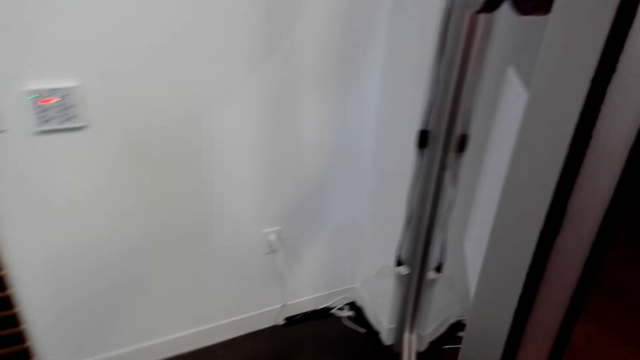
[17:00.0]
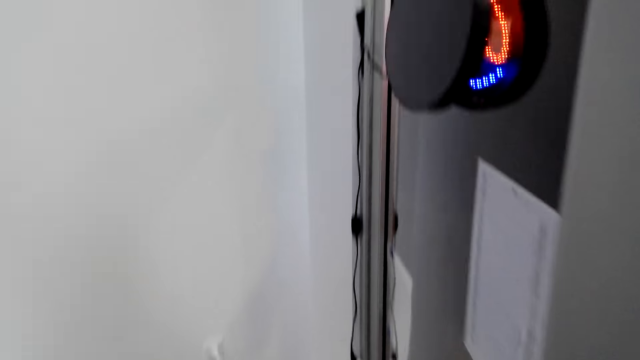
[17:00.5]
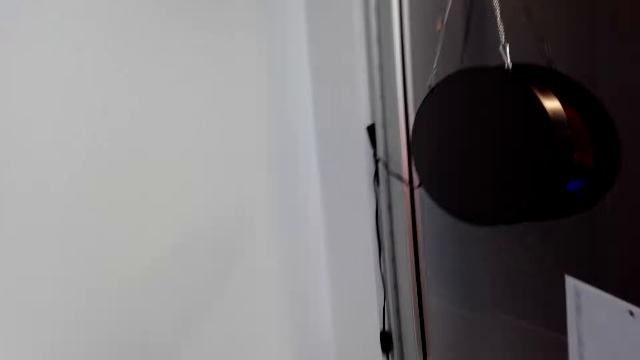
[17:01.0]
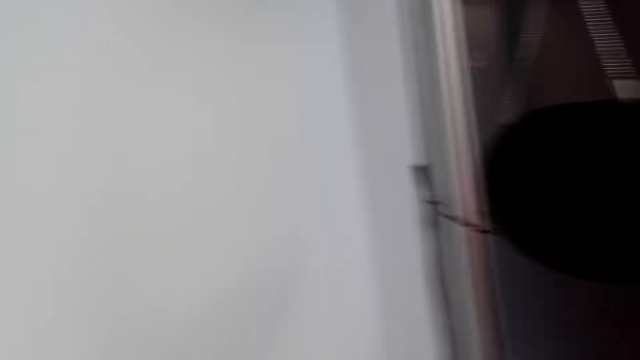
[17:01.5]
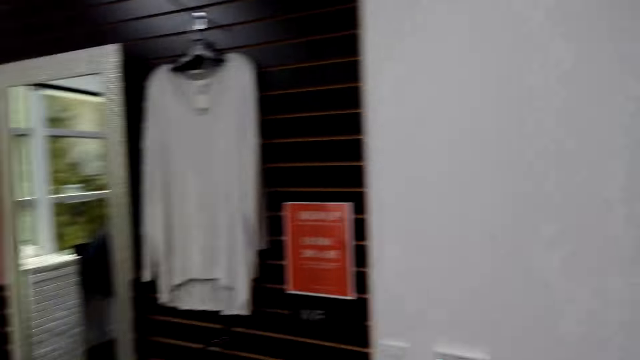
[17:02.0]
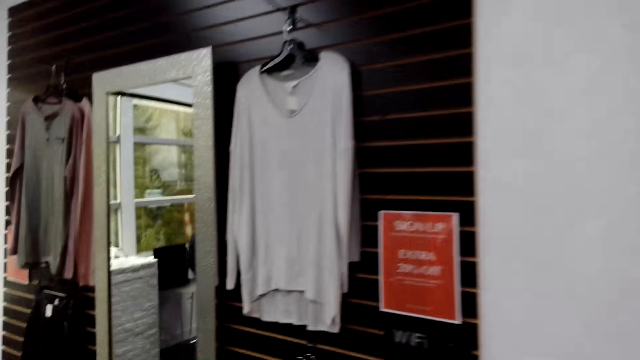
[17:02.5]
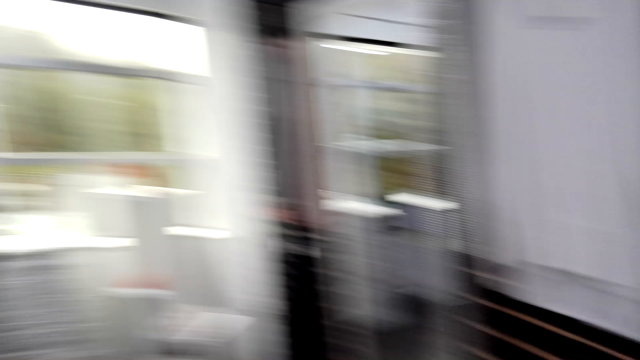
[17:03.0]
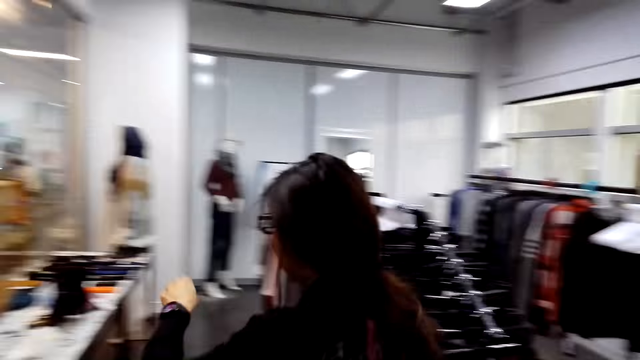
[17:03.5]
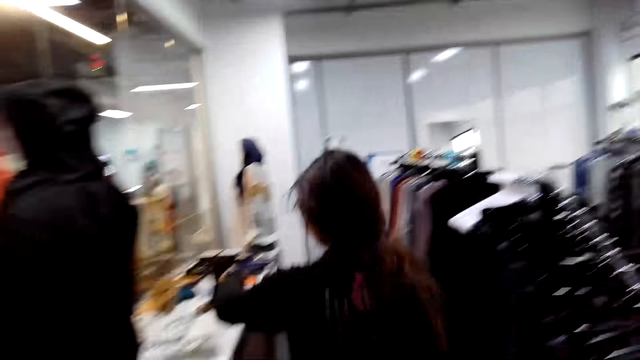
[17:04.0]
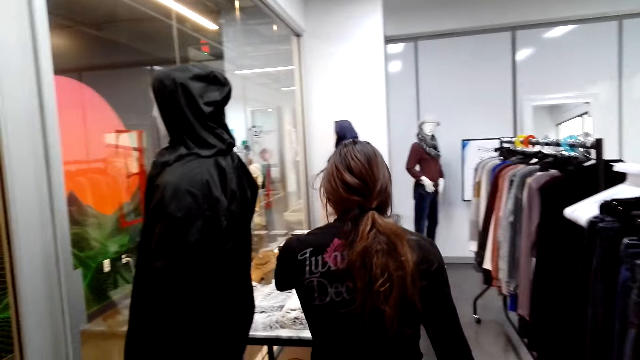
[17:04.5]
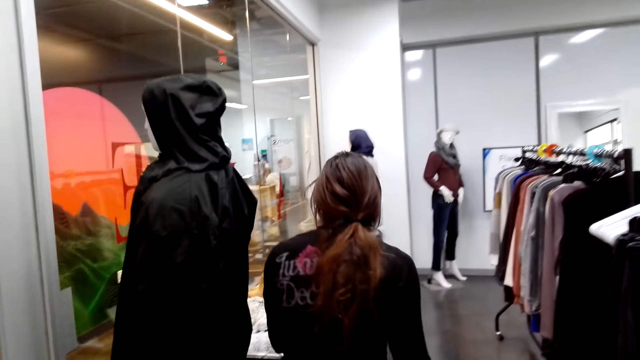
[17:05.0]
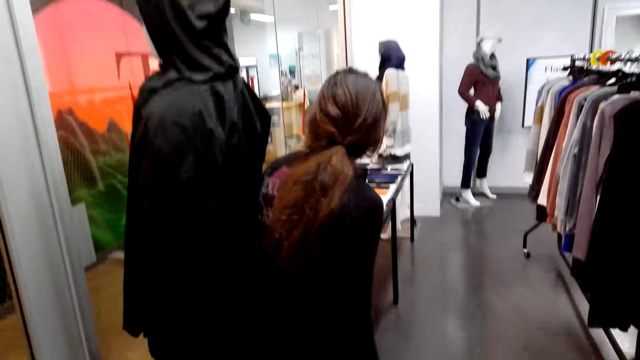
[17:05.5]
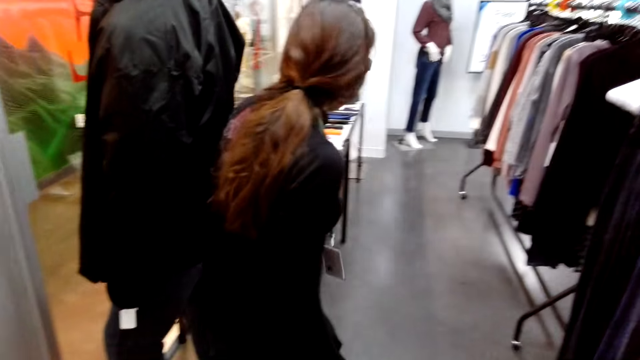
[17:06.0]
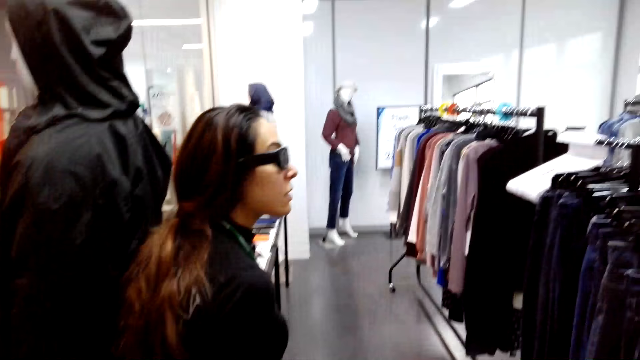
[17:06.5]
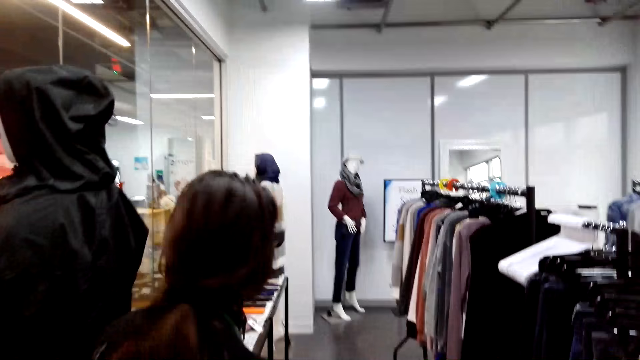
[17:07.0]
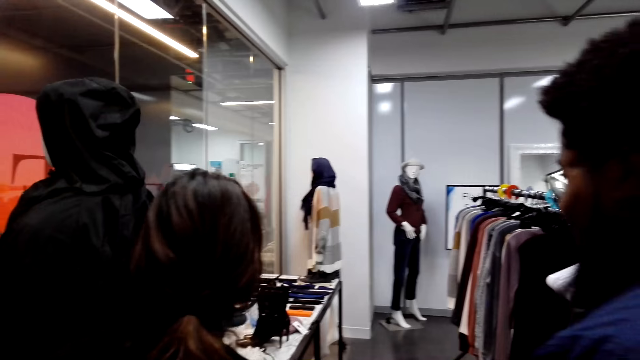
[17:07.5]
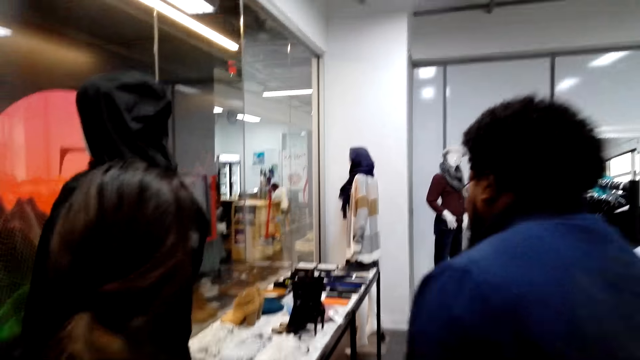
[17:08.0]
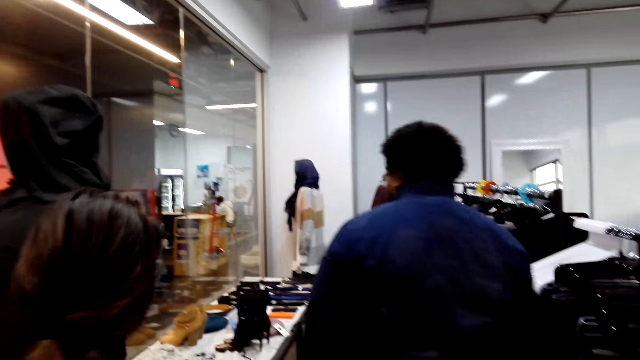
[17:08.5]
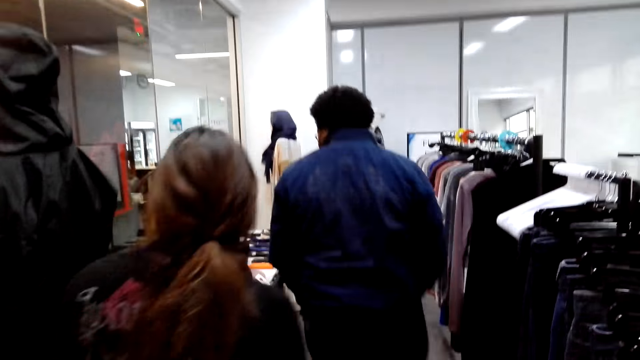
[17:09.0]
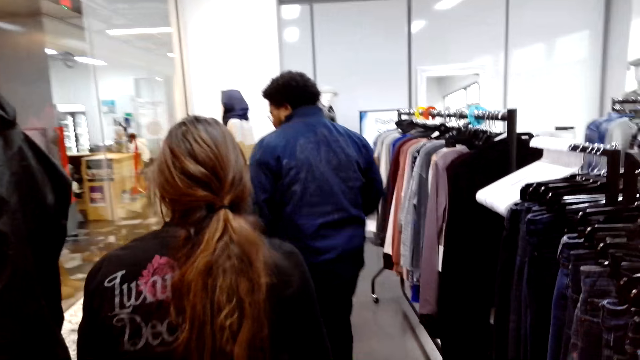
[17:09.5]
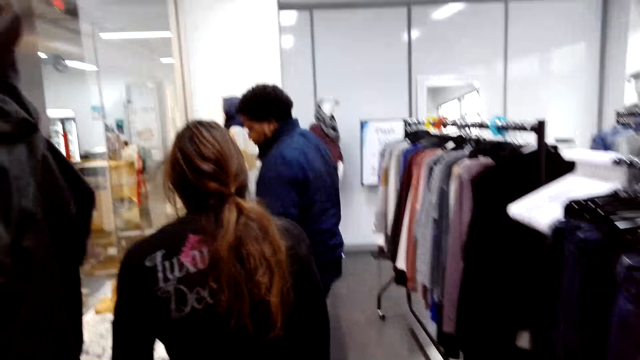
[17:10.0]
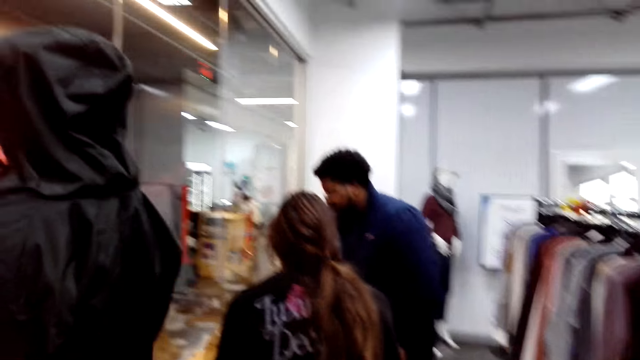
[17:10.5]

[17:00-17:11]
The camera wearer closes the door. They walk around the clothing store. A woman points at the boots. A lady walks around the clothing store. The lady stands in the clothing store. A man walks over to the boots. The man walks around the clothing store.

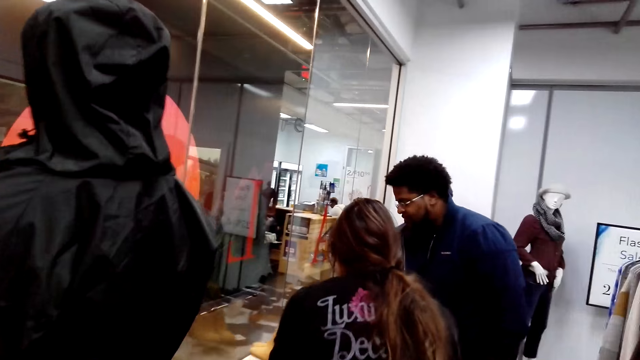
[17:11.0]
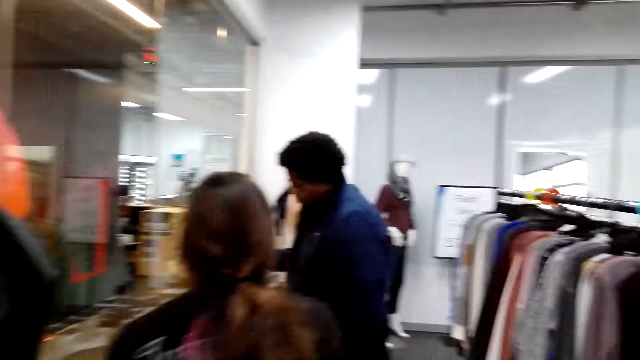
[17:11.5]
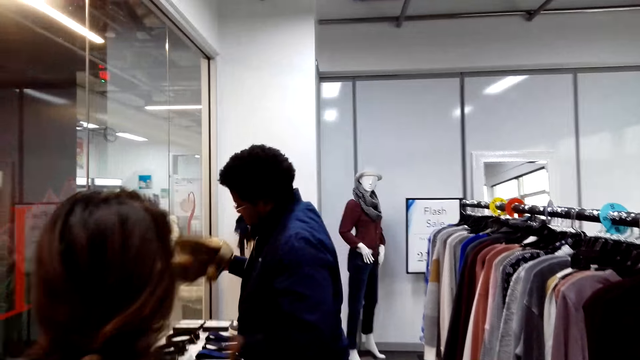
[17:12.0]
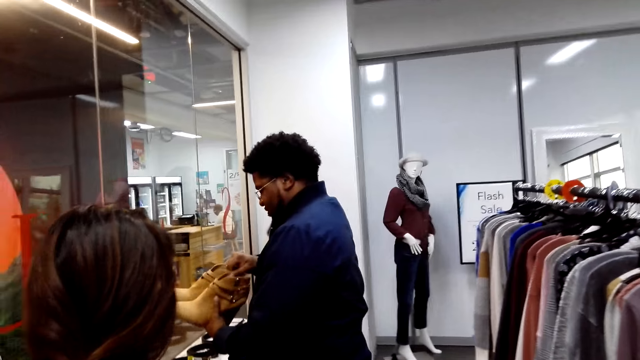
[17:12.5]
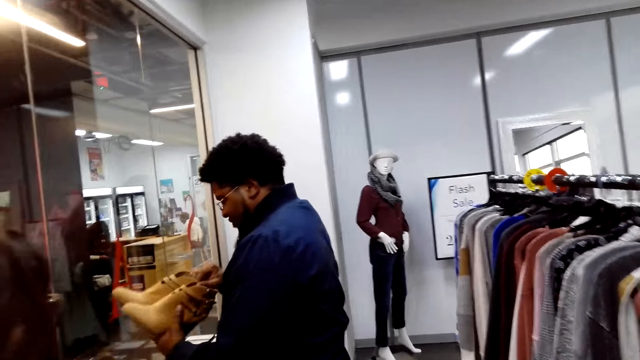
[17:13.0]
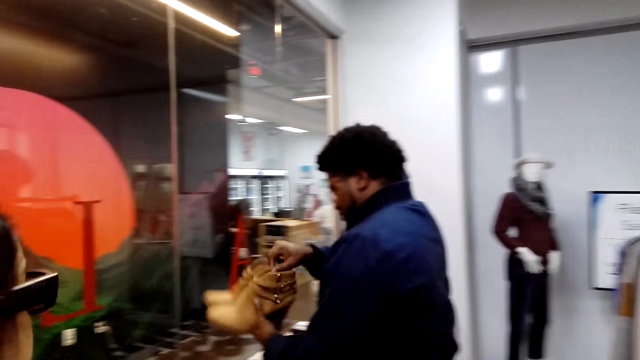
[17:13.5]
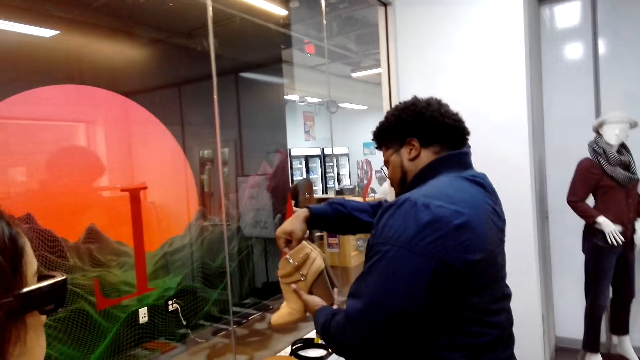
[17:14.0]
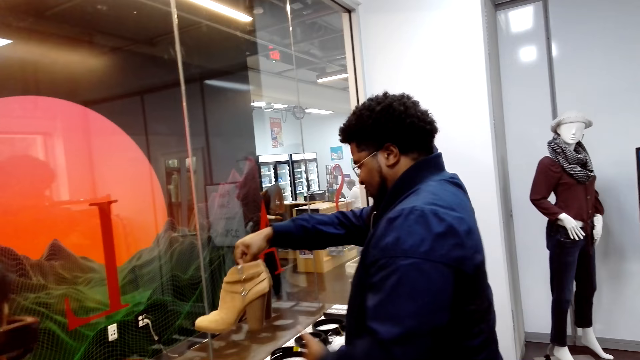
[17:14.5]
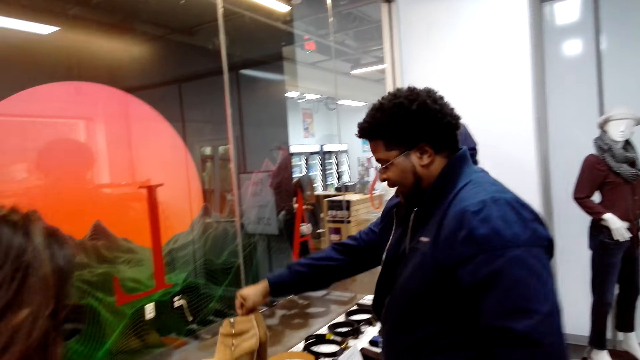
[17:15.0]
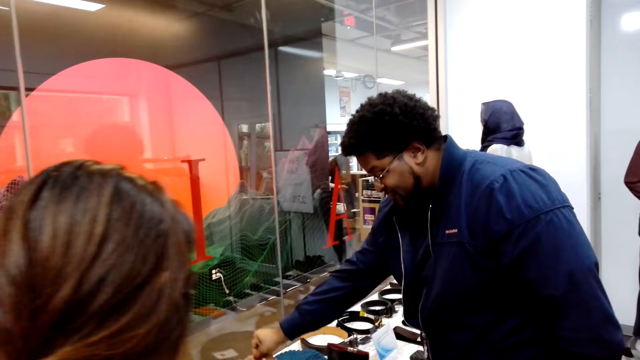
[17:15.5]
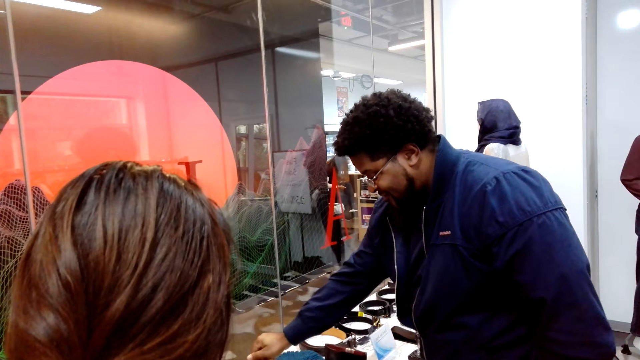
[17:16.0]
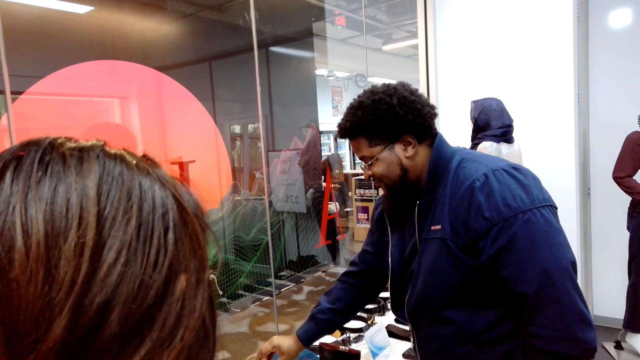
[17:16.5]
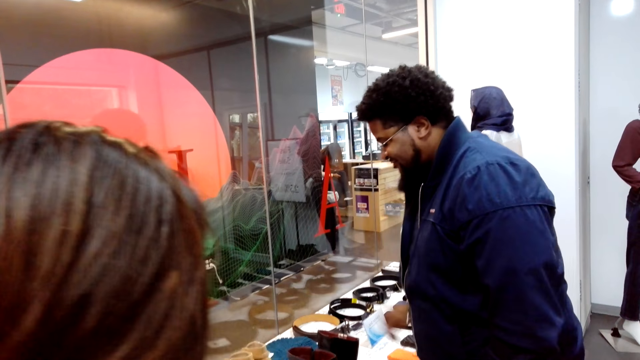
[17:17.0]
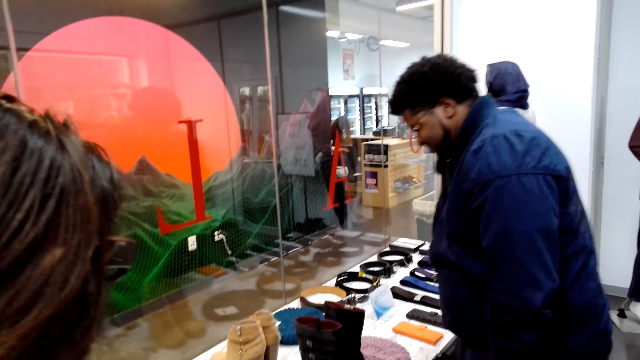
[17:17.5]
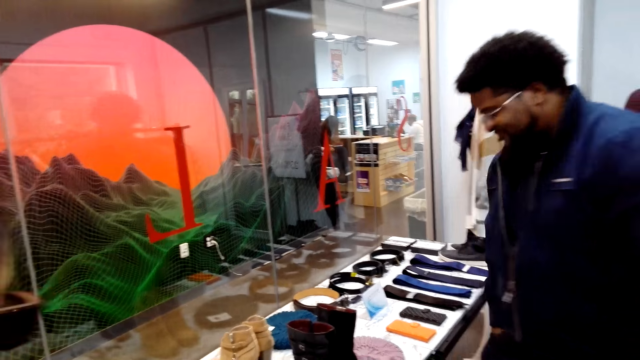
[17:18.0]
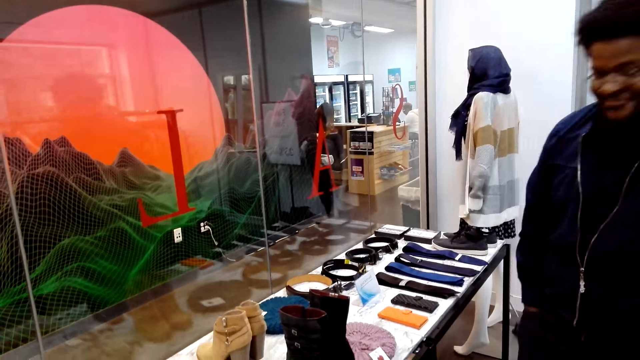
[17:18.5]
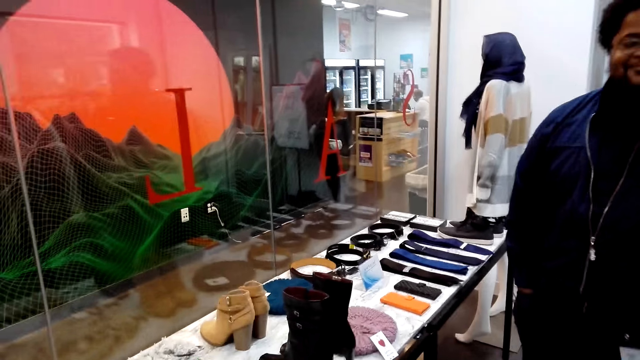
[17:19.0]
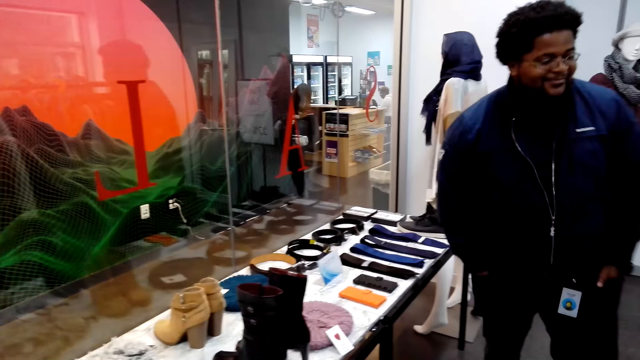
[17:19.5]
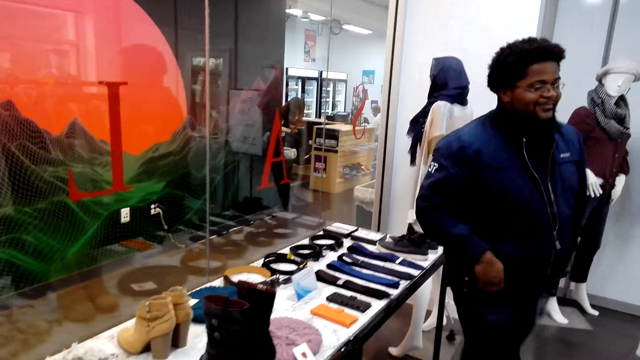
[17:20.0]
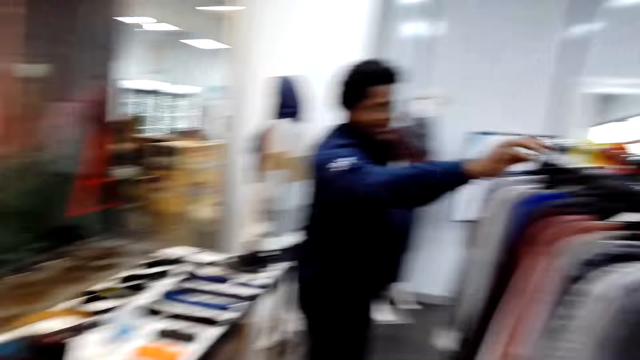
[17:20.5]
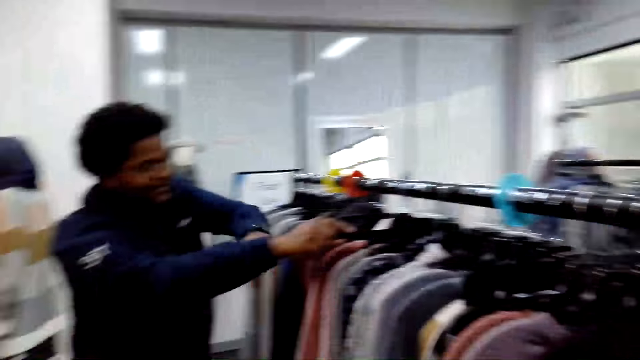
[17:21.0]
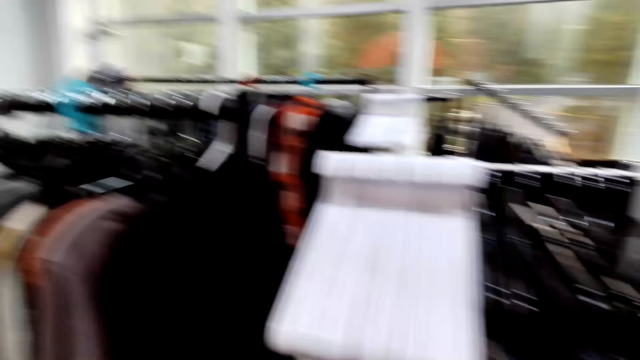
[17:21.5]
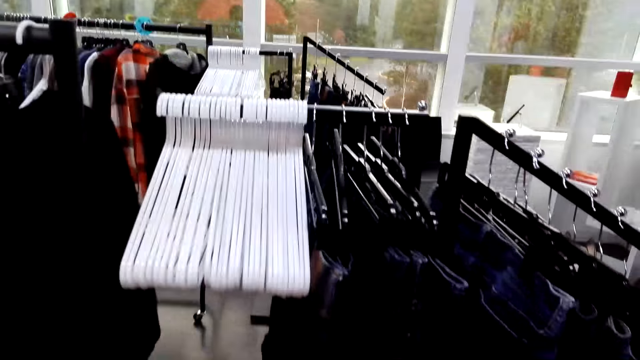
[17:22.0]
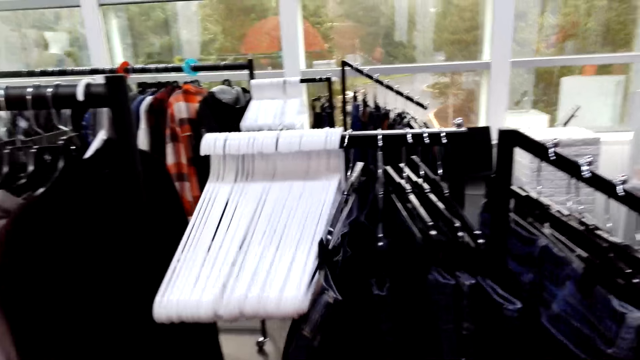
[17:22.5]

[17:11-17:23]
The man picks the boots or shoes up from the display. The man looks at the boots. The man holds a pair of shoes in the store. The man puts the boots back on the display stall. The man stands in the clothing store. The man removes hands from his pocket. The man touches the clothes on the hangers, and samples clothes on the hanging line stand.
